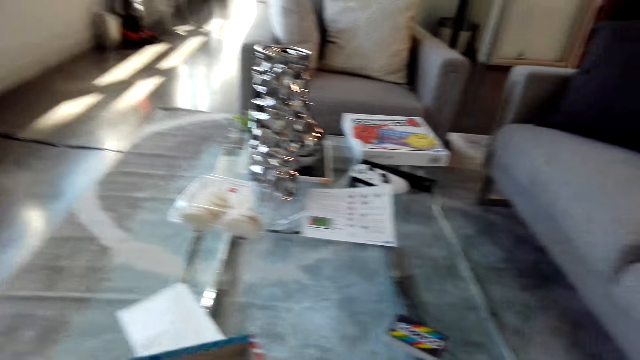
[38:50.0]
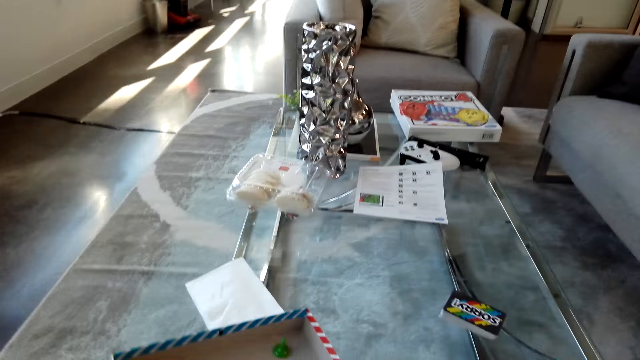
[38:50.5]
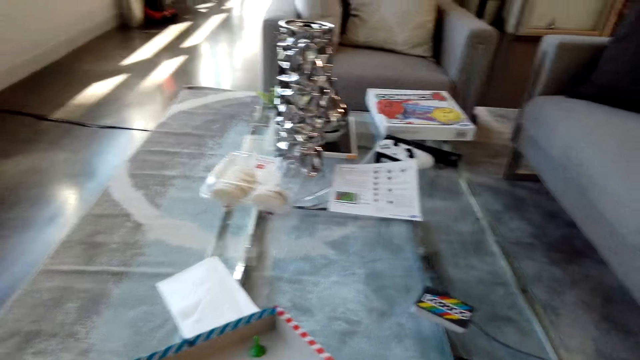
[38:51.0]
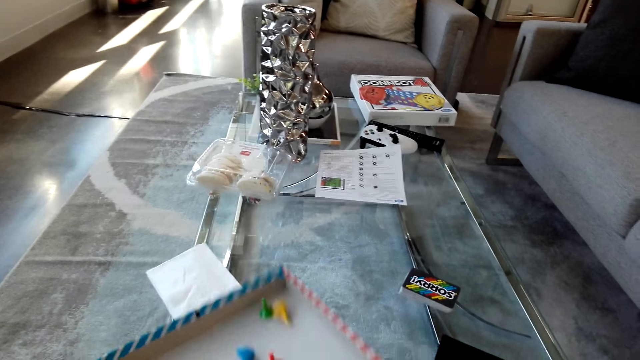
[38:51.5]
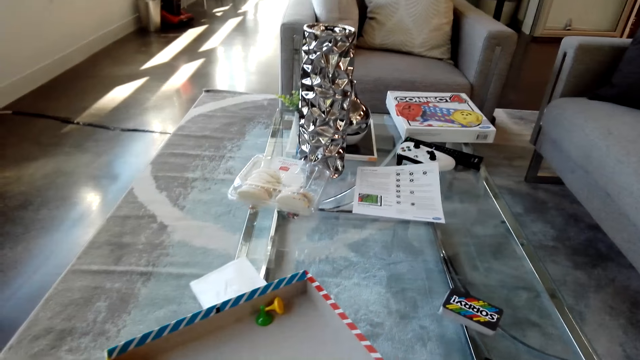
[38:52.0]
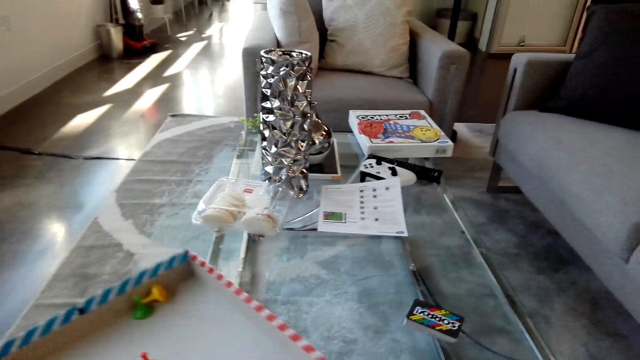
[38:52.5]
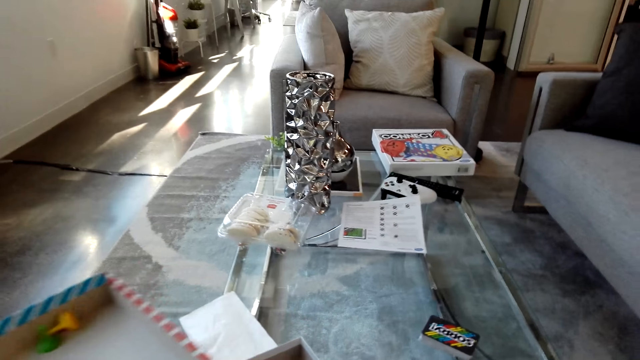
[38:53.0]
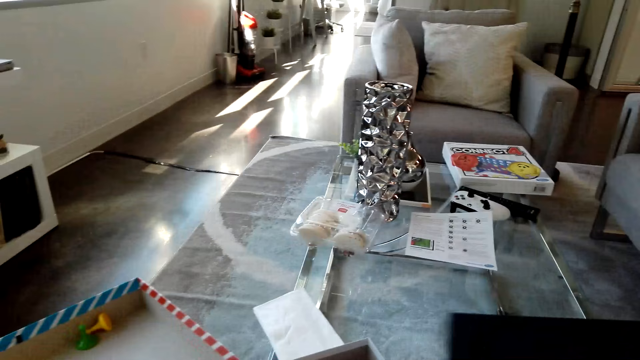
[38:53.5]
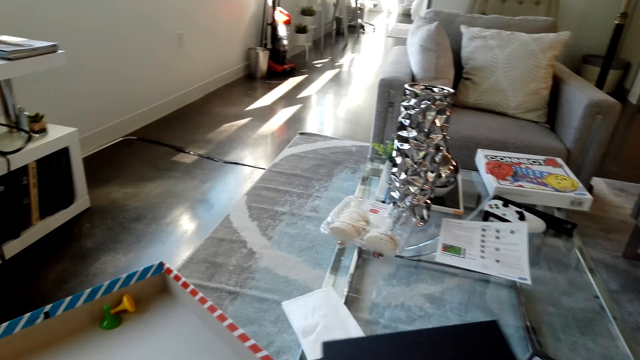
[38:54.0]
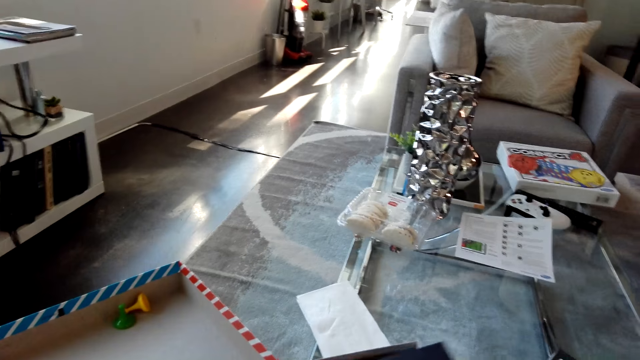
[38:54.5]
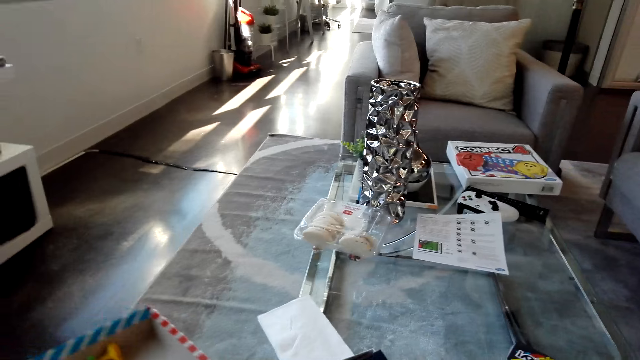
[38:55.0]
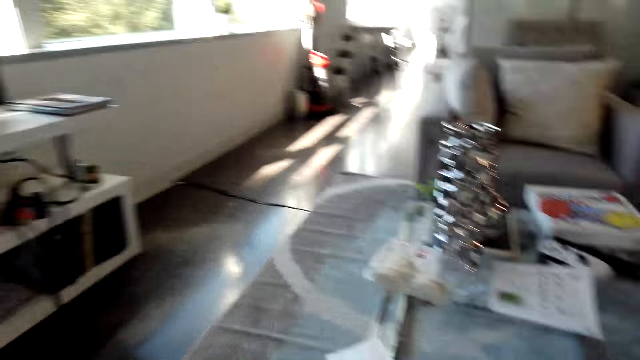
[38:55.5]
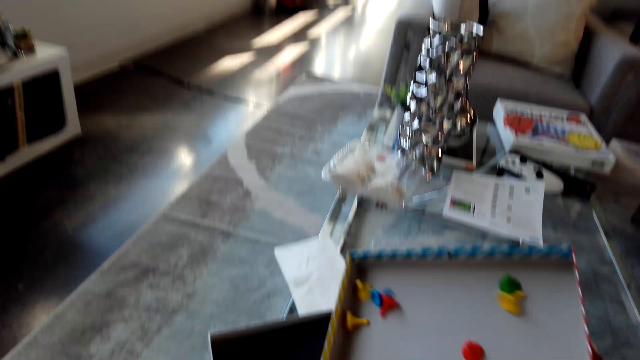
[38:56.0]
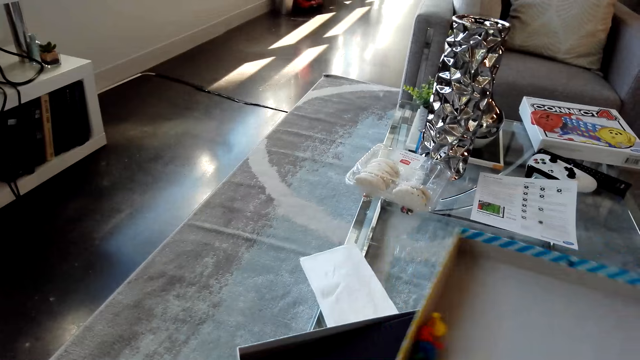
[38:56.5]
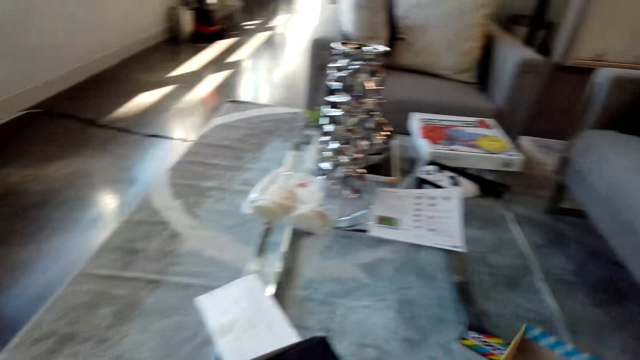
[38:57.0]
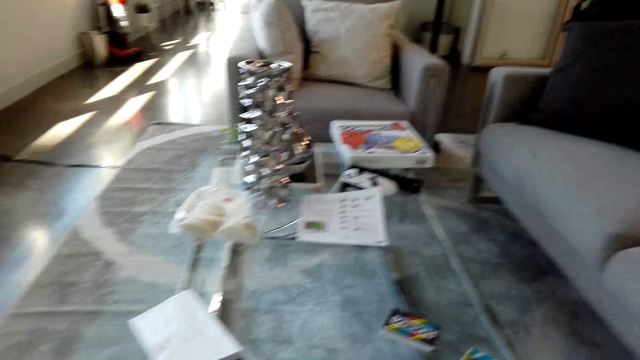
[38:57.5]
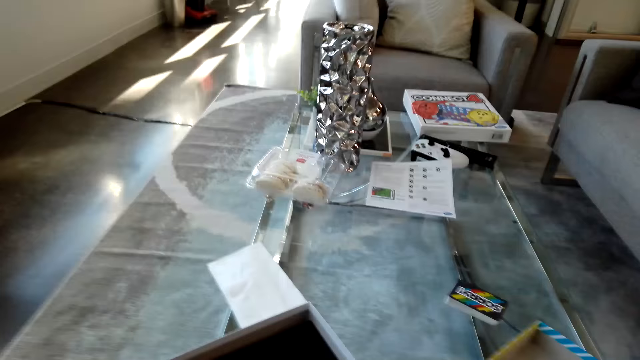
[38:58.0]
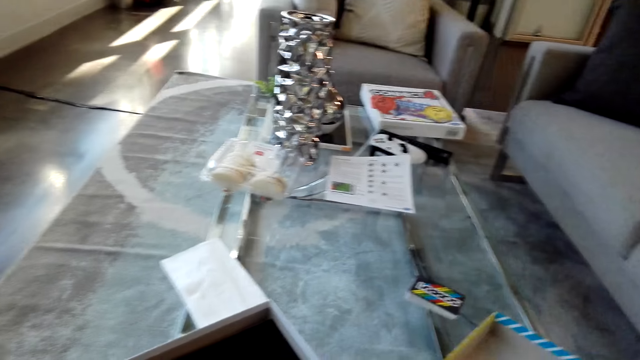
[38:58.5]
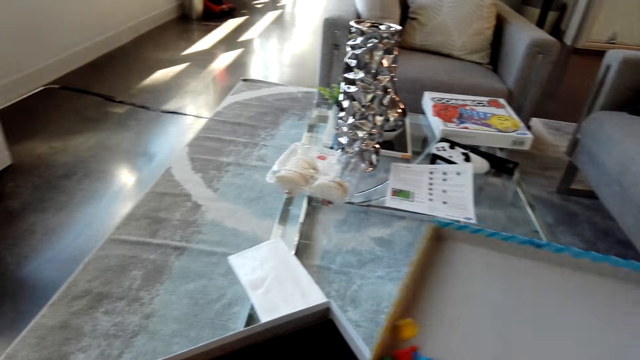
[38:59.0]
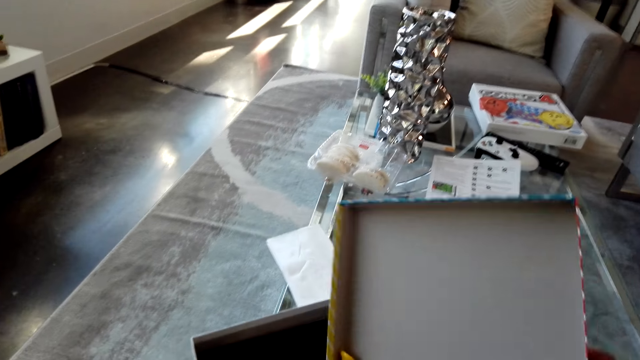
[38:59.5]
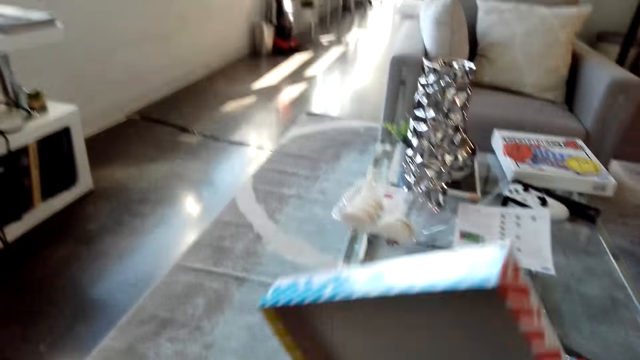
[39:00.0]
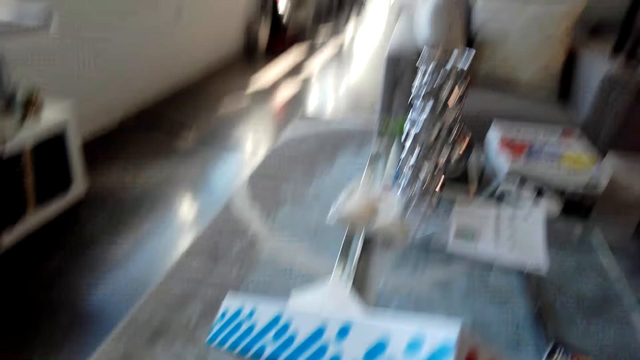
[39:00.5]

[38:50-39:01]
The camera wearer puts the board in the box. They hold the box. They pour the pawns into the box.

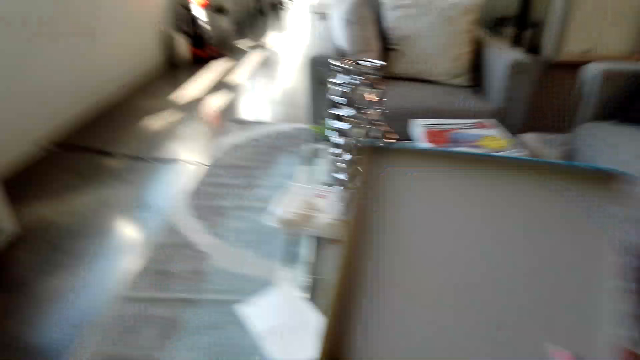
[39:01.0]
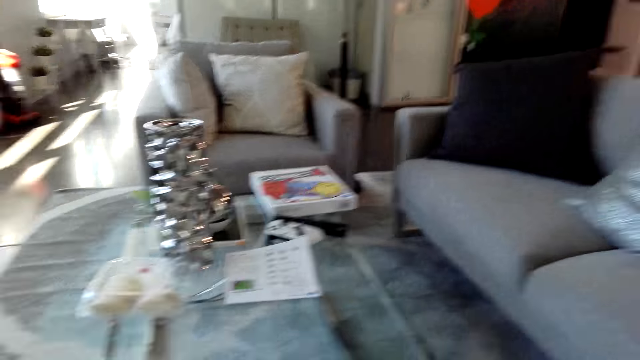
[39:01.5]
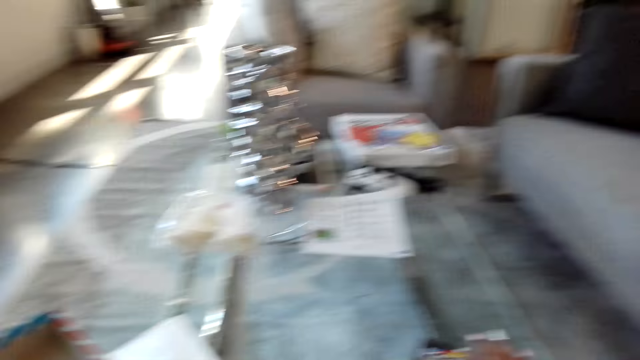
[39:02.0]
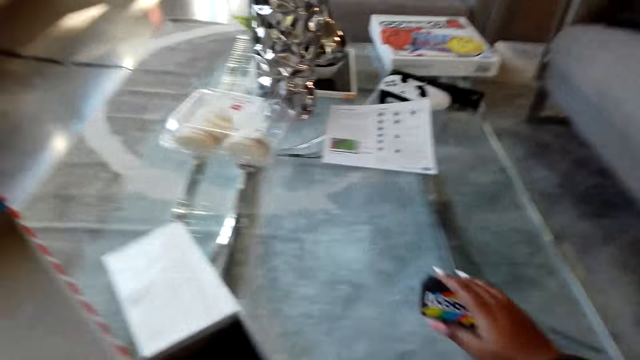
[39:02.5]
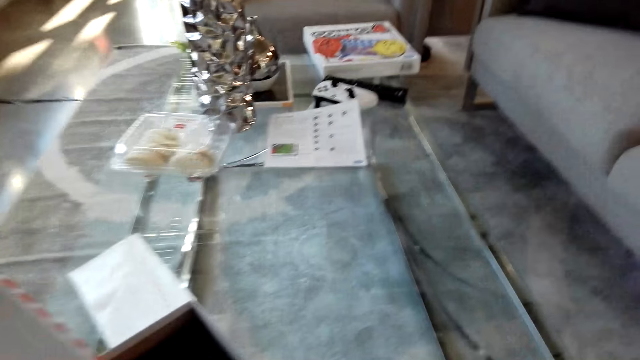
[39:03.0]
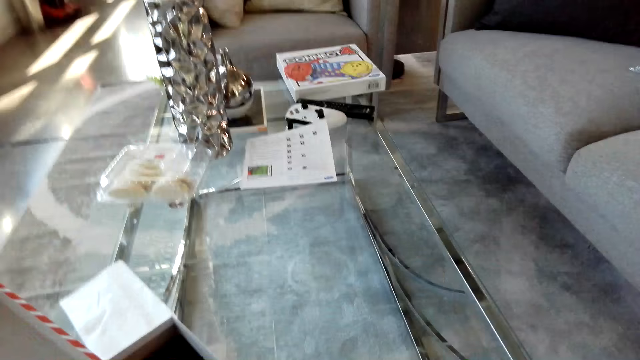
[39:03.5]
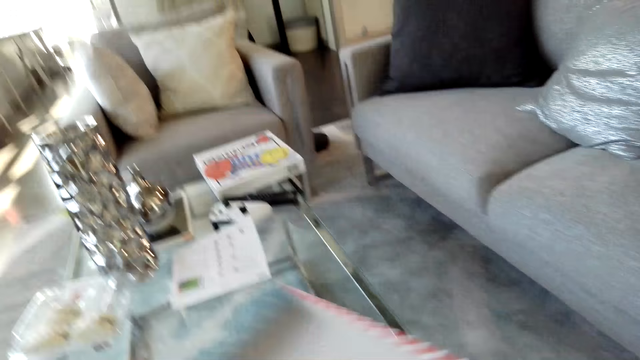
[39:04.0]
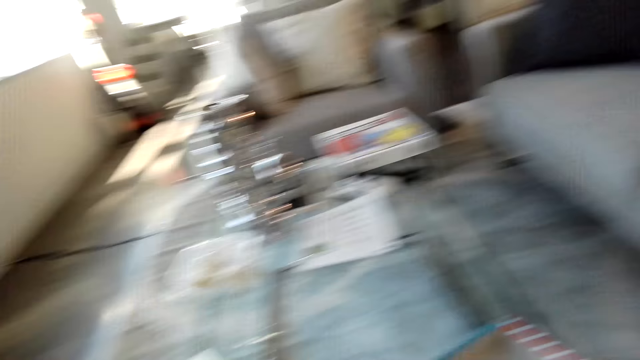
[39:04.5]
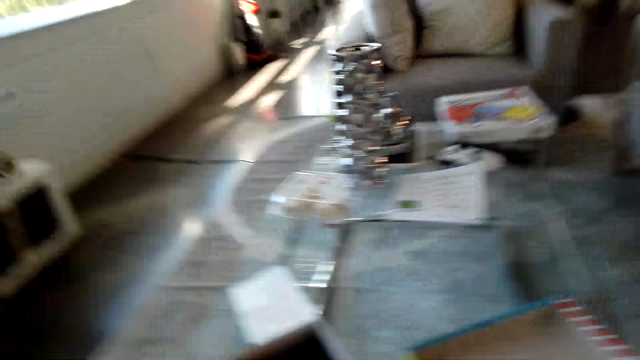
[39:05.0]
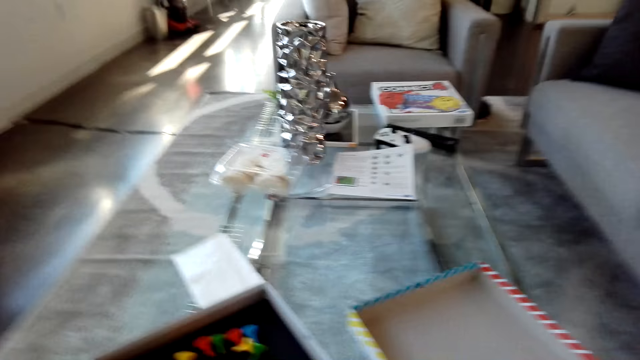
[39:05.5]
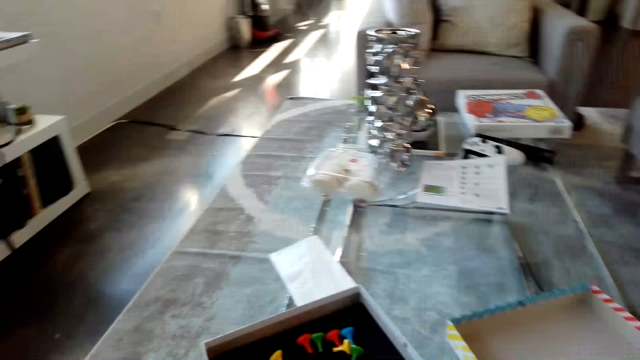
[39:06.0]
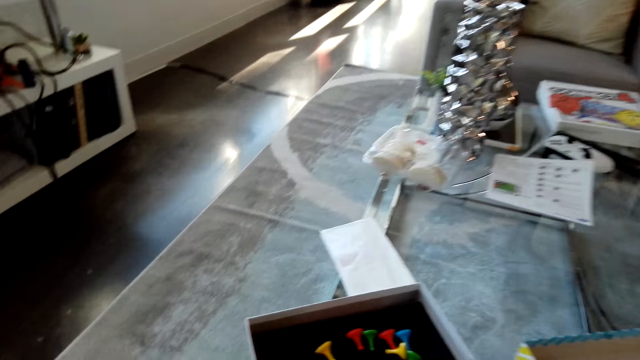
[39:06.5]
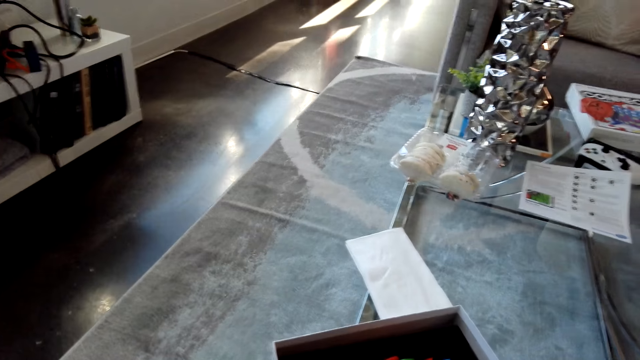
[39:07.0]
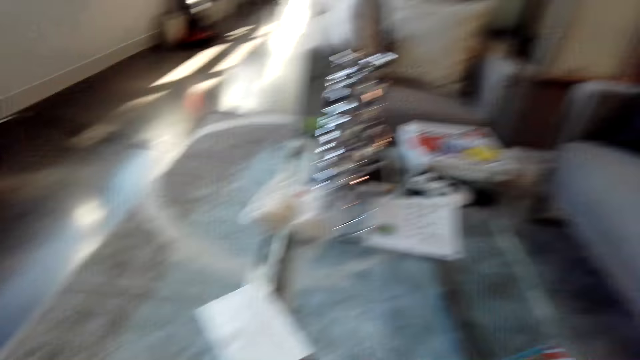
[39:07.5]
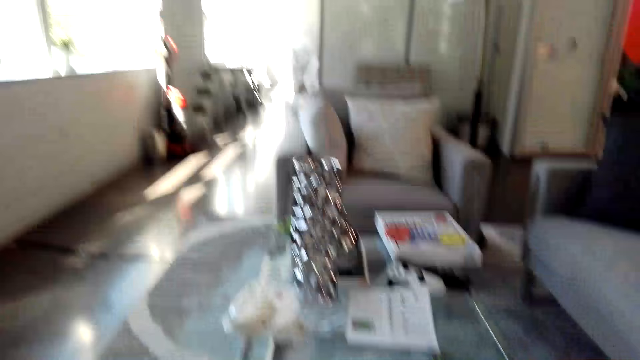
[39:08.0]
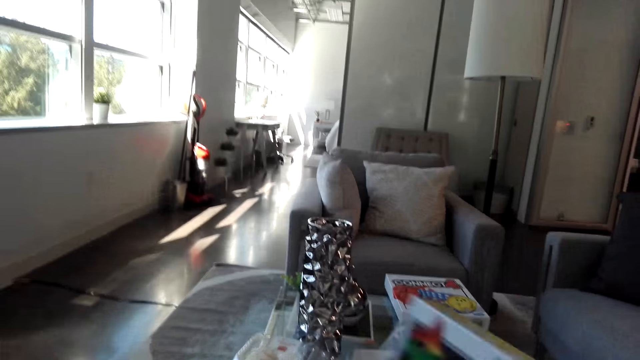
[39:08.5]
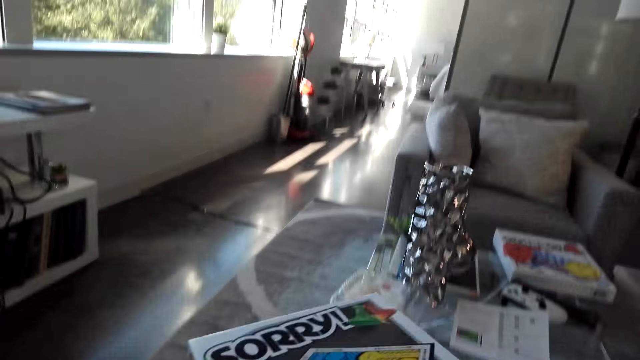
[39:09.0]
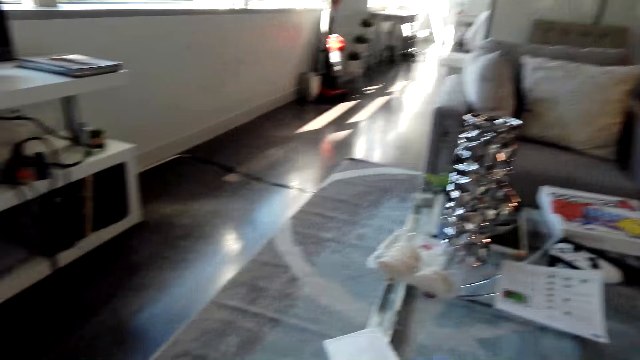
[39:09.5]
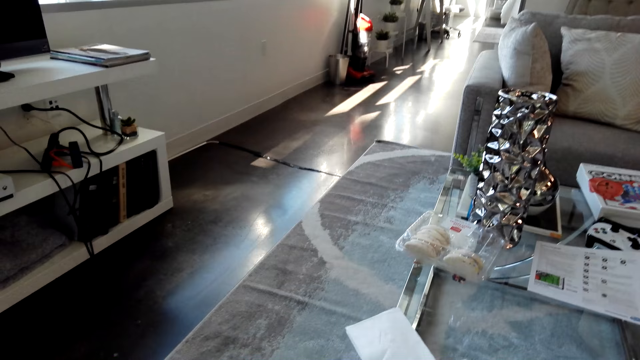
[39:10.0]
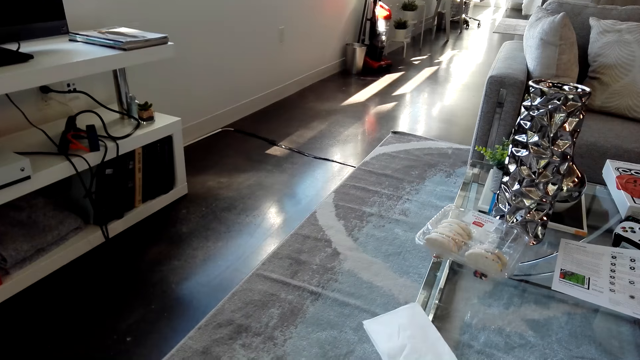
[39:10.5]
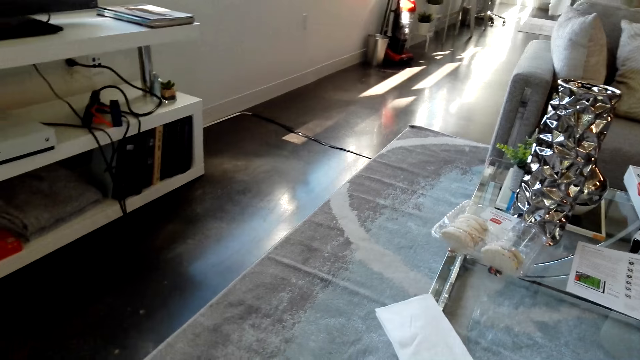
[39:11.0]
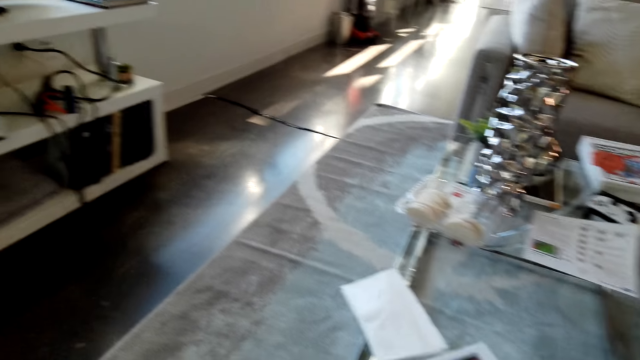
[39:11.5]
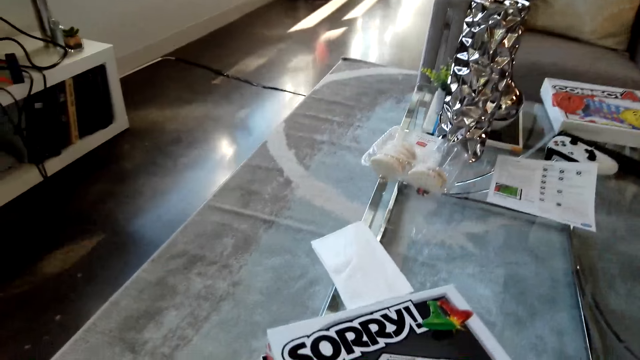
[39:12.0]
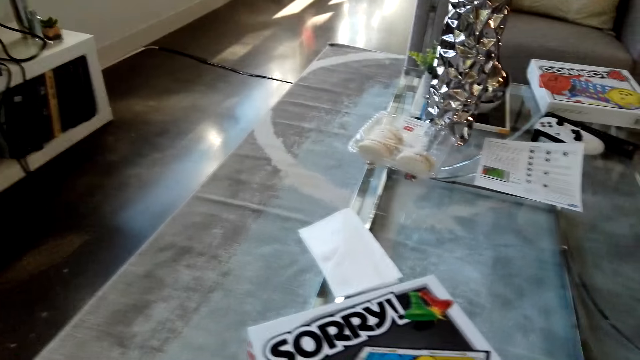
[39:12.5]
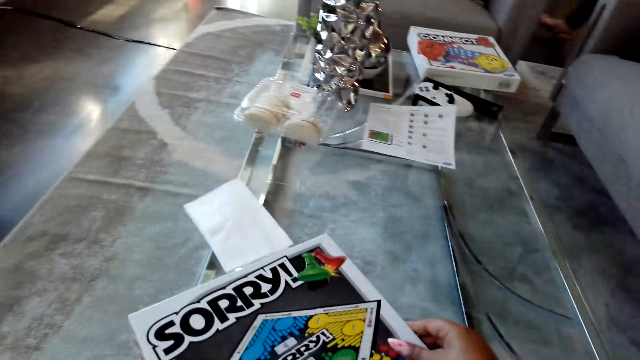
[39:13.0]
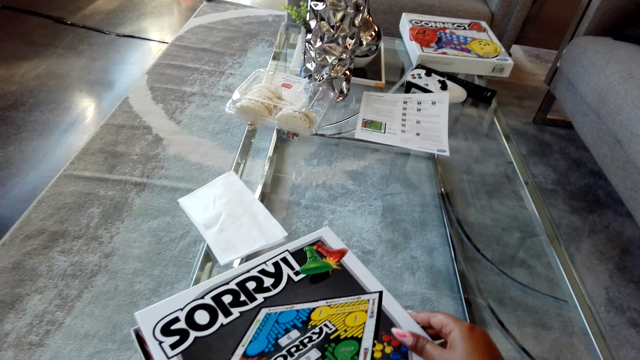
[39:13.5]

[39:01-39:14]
The camera wearer holds the cards. They cover the box with pawns.
